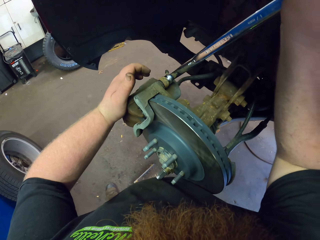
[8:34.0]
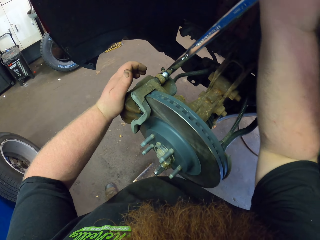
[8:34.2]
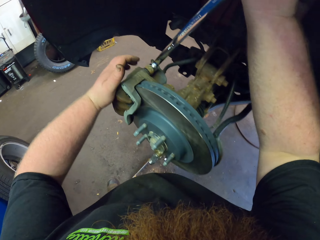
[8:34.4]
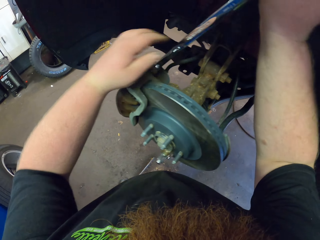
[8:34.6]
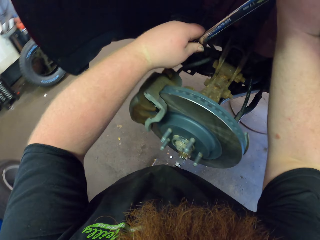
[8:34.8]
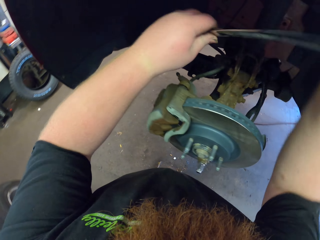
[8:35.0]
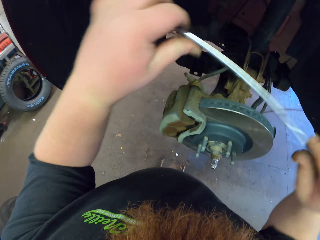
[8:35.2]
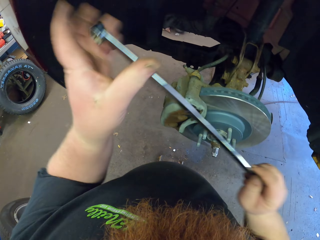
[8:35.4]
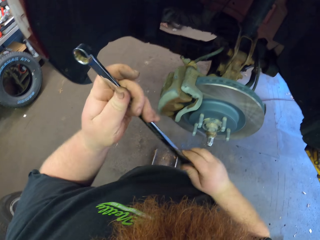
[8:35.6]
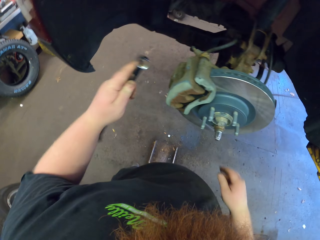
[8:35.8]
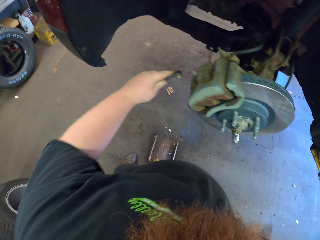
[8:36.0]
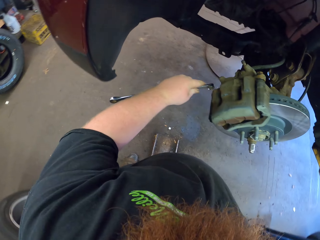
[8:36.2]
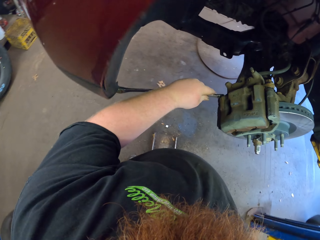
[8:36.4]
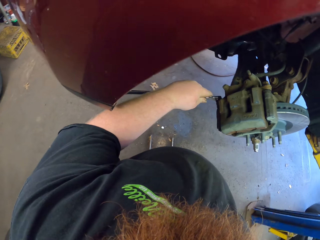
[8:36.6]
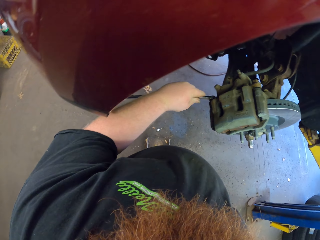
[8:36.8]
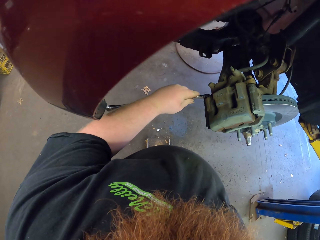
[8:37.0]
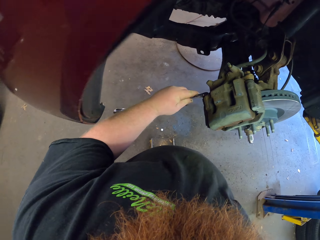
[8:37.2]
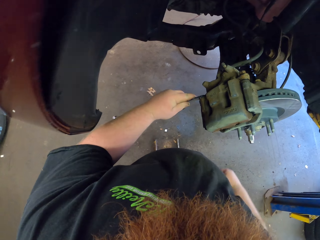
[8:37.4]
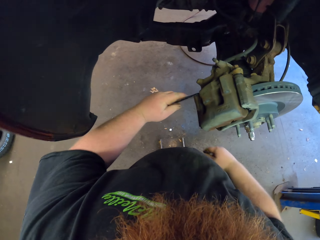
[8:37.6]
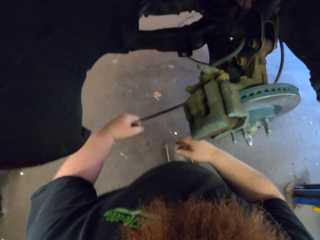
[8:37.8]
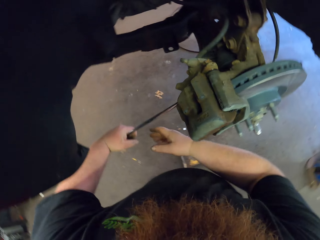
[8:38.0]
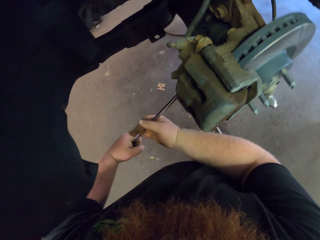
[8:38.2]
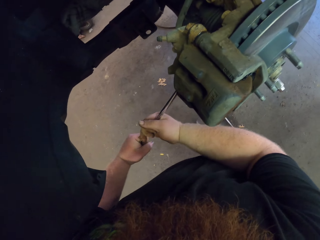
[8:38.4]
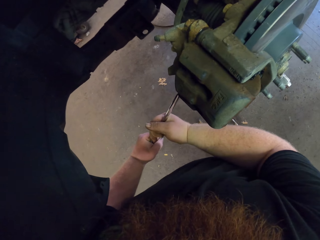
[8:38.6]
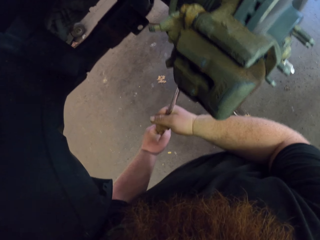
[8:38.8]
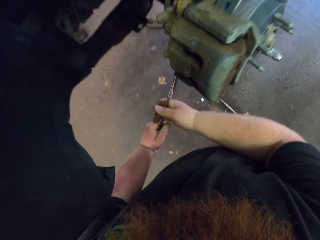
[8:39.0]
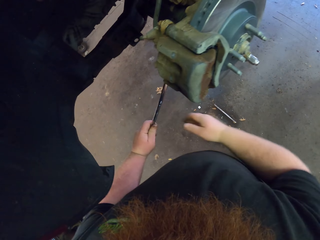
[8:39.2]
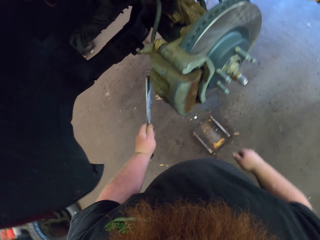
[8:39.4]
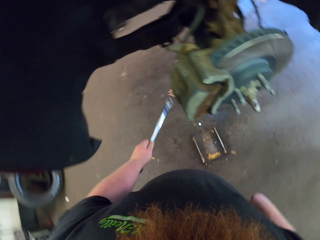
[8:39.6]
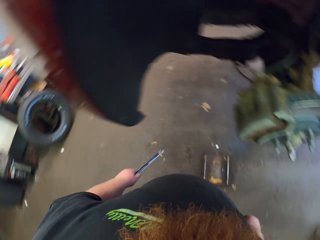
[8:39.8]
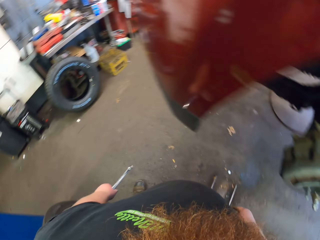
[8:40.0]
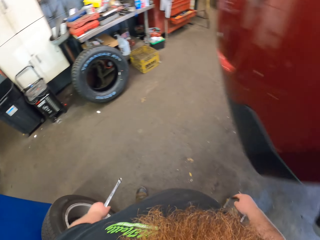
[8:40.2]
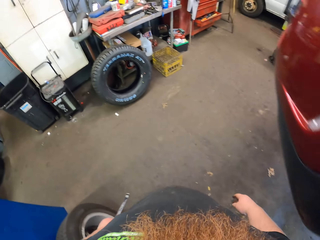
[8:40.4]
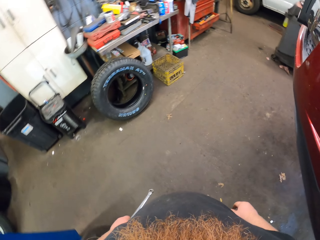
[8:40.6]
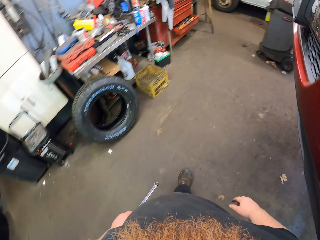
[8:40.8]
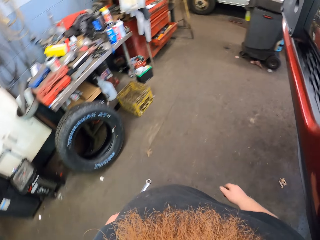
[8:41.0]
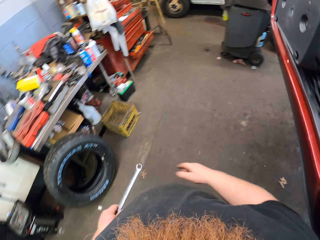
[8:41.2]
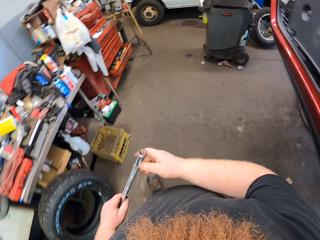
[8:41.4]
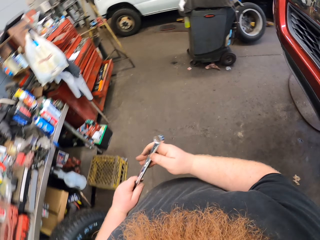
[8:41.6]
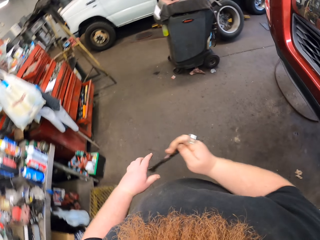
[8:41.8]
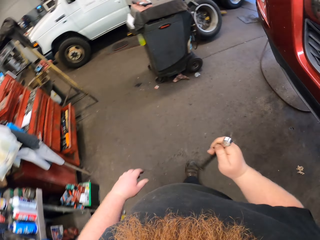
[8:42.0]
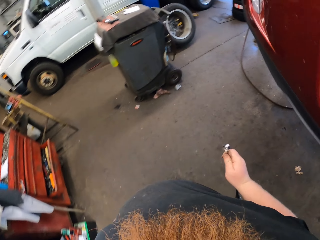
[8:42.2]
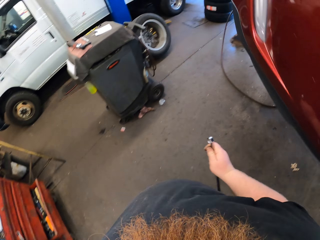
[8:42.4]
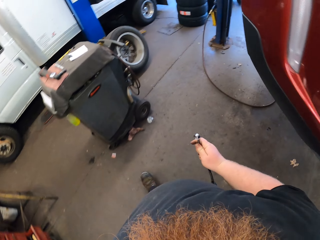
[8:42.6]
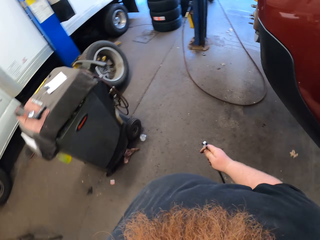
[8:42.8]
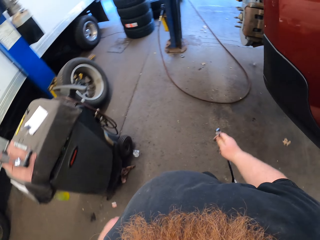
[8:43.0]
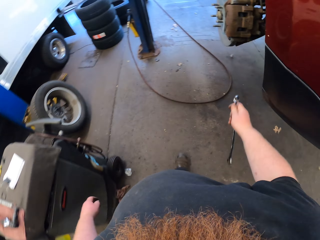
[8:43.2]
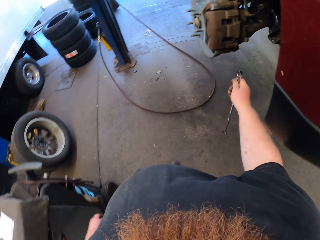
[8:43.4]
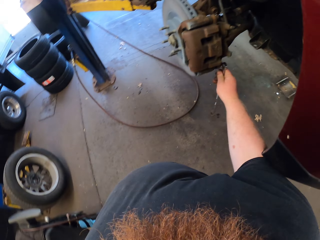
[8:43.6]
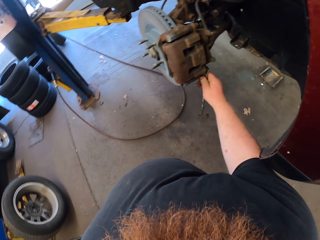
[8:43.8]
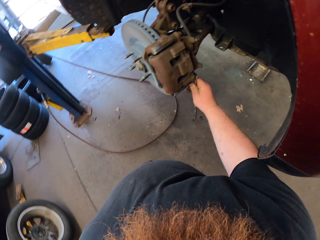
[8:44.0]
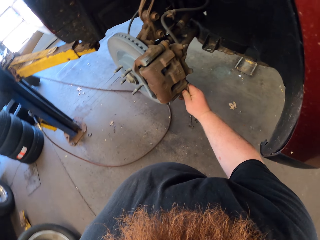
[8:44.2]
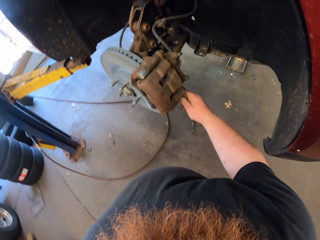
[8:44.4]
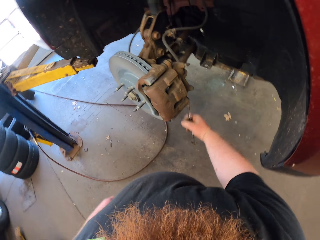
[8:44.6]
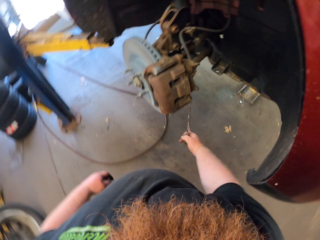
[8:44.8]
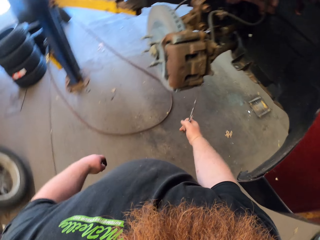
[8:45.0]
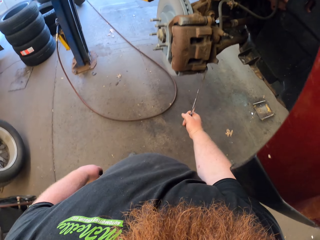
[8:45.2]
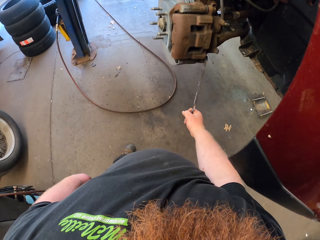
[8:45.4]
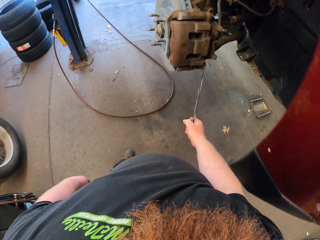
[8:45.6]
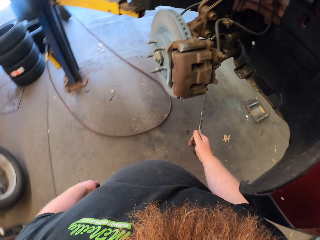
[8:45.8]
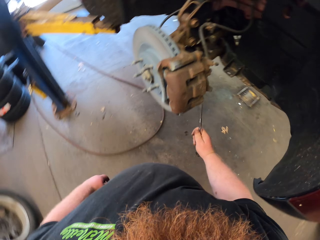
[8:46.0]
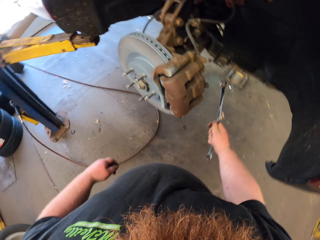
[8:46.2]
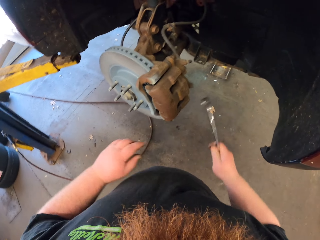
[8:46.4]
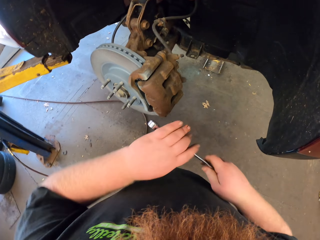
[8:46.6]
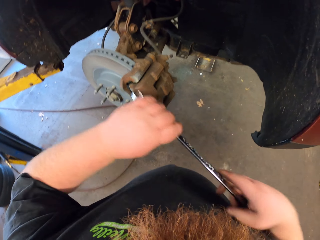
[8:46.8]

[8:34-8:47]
The camera wearer flips a bolt tightener with his hands. He tightens a bolt with the bolt tightener. He walks around a garage. He tightens the bolt with the bolt tightener.

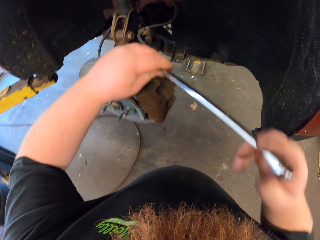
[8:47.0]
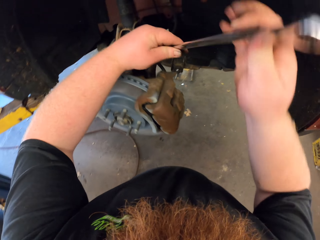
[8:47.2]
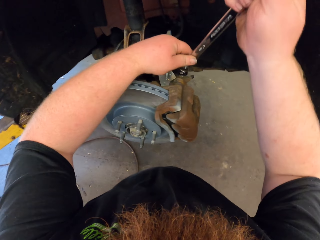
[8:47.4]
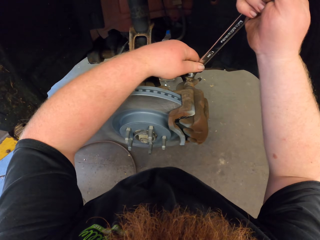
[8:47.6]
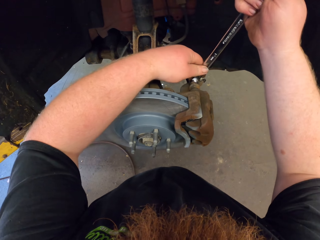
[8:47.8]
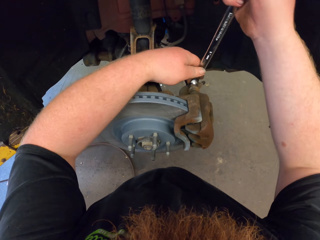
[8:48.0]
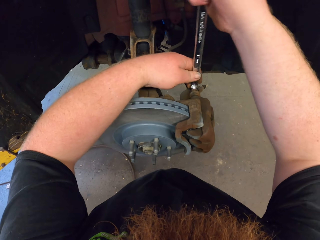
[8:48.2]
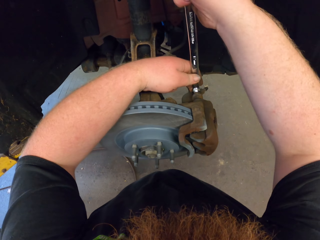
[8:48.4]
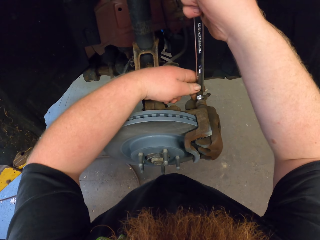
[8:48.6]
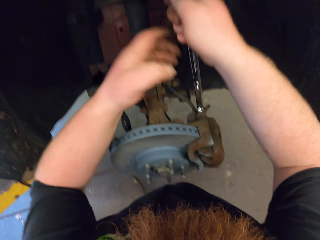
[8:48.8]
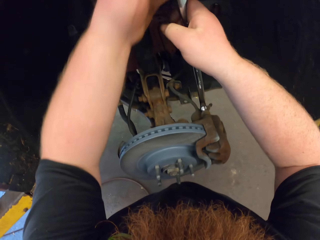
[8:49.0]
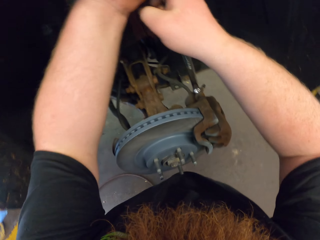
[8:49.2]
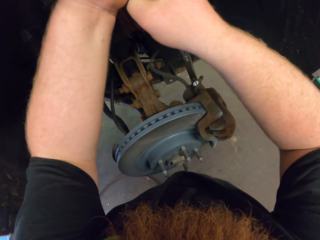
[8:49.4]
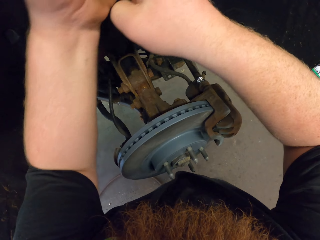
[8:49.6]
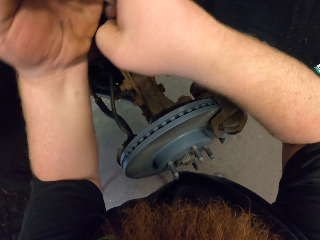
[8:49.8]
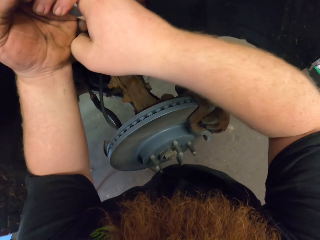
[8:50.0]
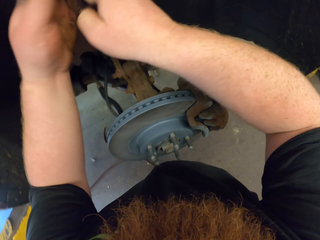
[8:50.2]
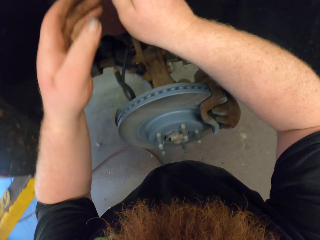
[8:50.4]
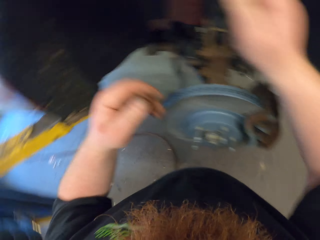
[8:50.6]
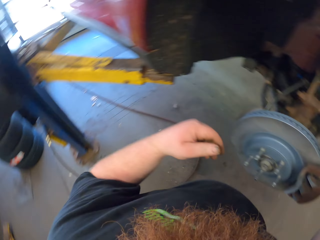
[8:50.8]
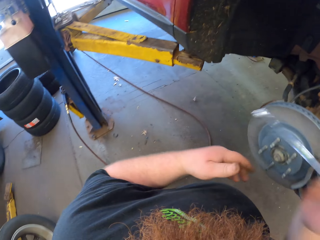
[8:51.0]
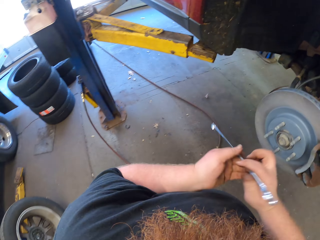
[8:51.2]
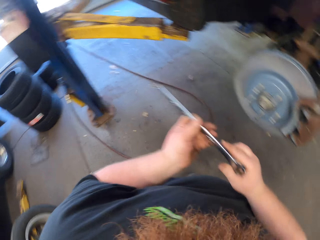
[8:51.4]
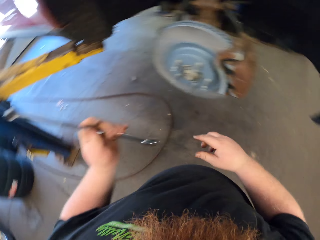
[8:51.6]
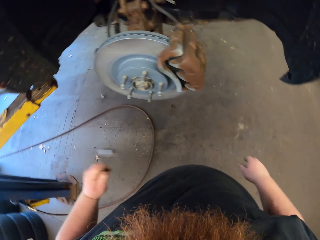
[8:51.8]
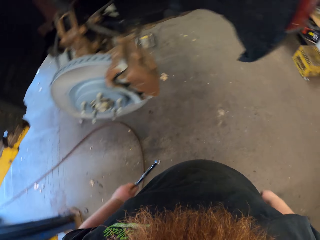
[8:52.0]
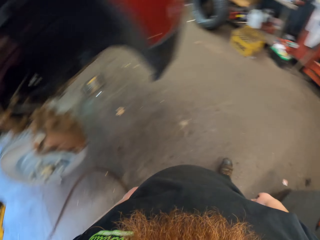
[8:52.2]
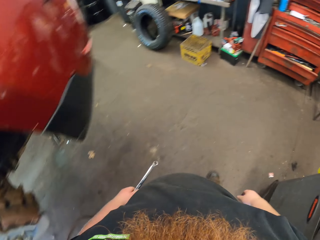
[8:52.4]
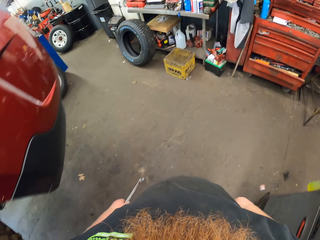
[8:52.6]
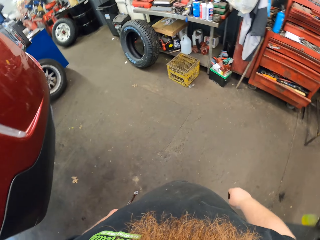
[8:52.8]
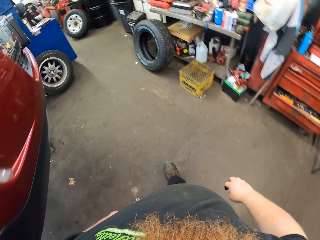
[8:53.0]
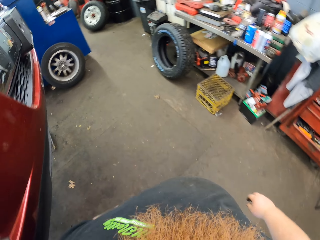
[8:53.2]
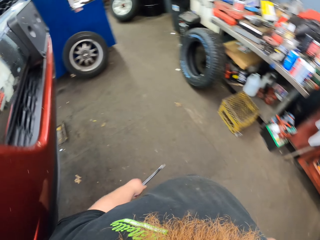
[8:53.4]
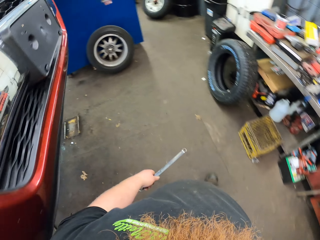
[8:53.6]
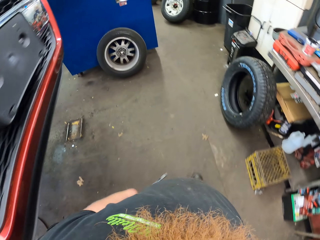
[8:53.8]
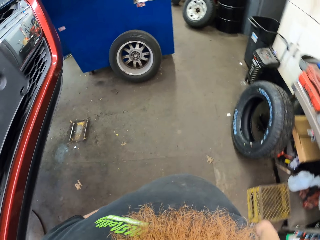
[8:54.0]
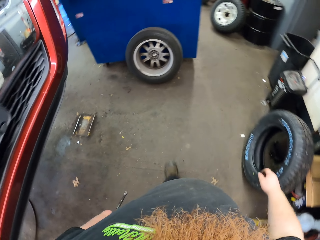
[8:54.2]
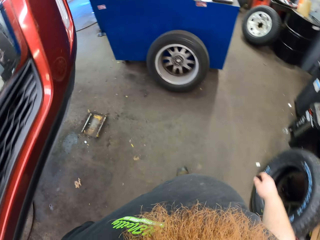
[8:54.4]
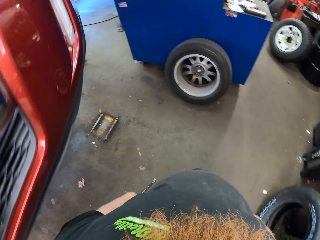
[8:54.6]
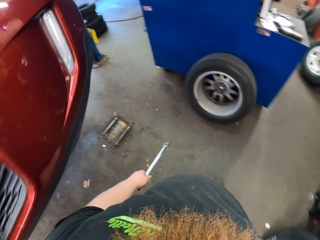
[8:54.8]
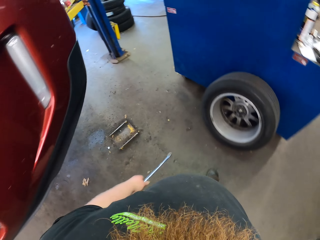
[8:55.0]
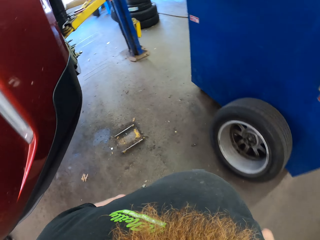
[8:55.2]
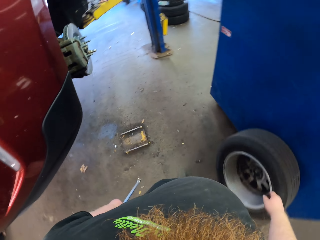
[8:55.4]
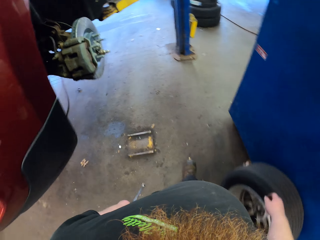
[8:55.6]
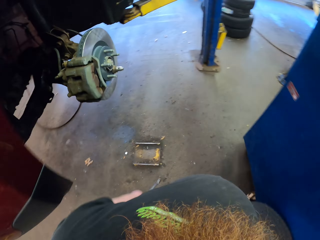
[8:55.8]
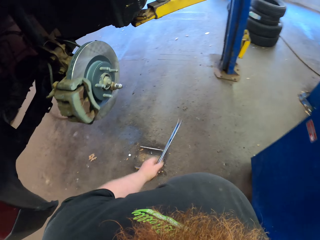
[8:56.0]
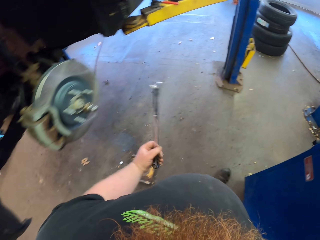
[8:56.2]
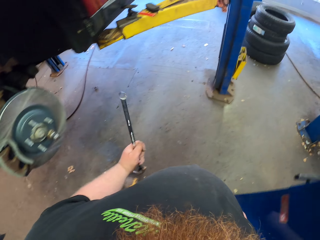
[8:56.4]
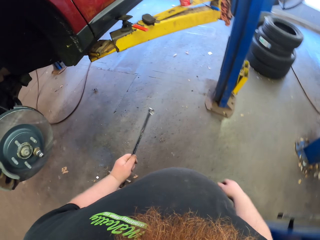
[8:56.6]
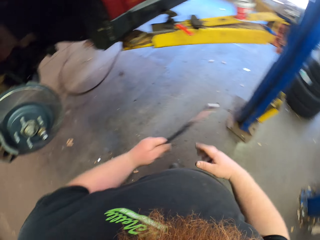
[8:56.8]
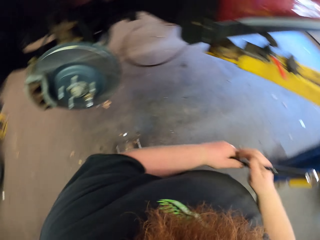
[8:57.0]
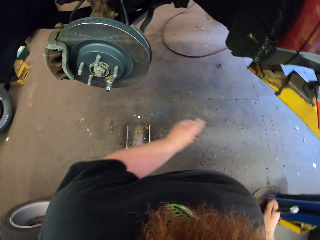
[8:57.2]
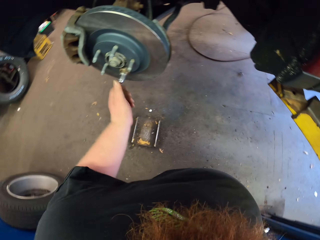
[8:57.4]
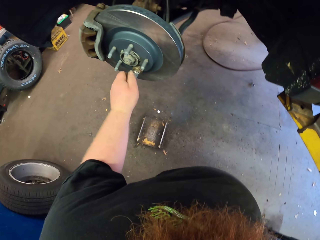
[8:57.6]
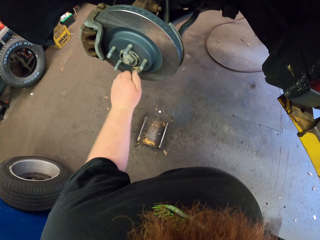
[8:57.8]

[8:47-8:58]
The camera wearer adjusts a bolt tightener with his hands. He tightens a bolt with the bolt tightener. He walks around a garage.
